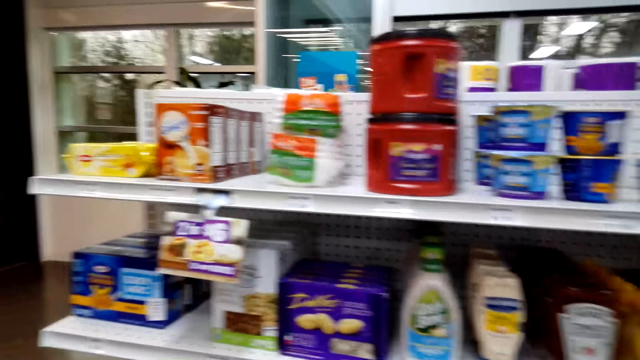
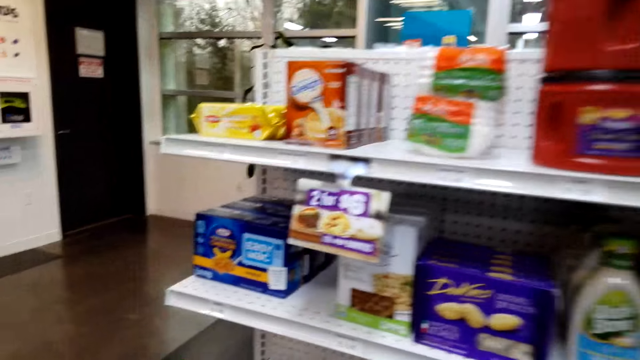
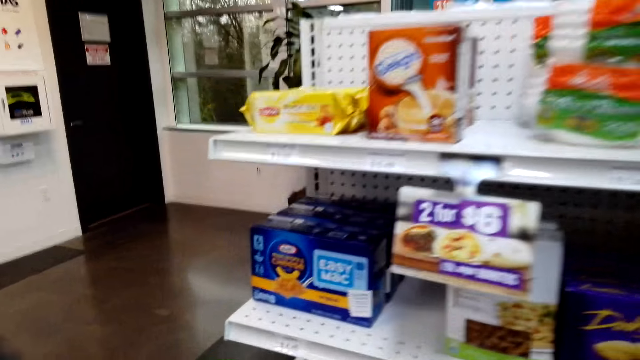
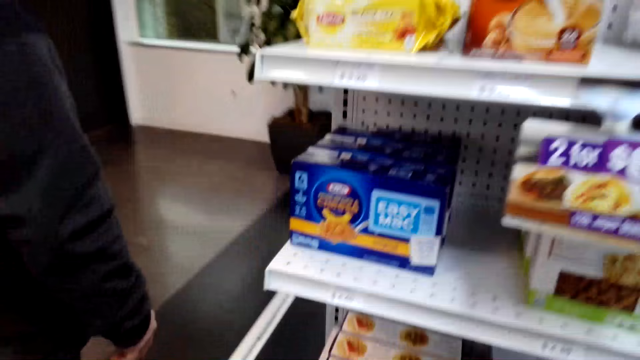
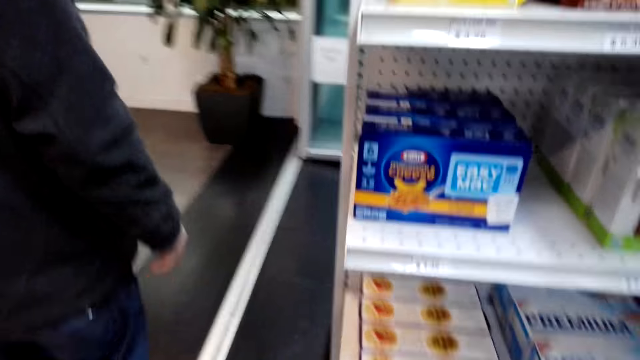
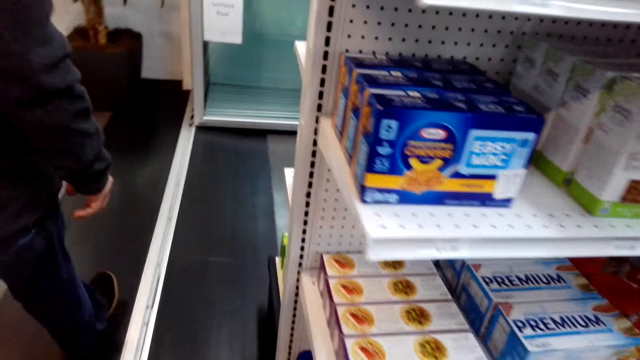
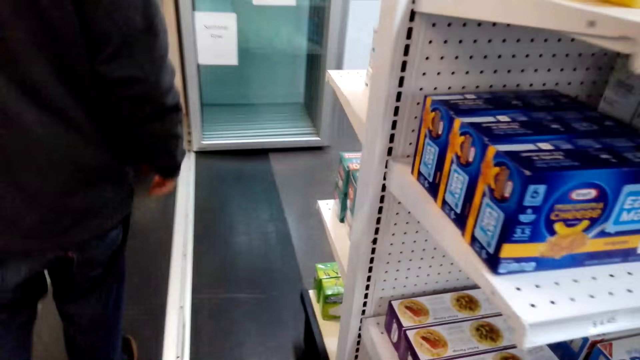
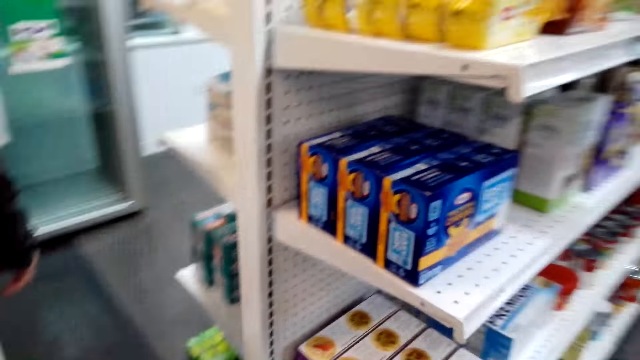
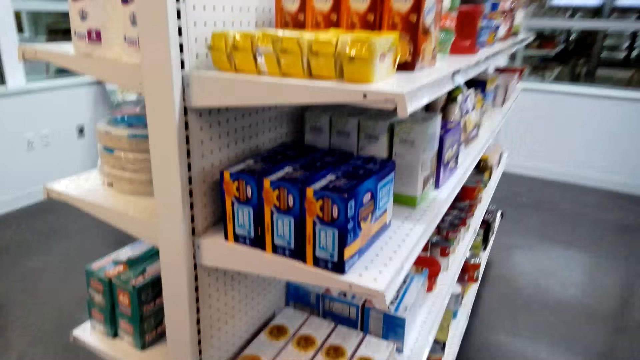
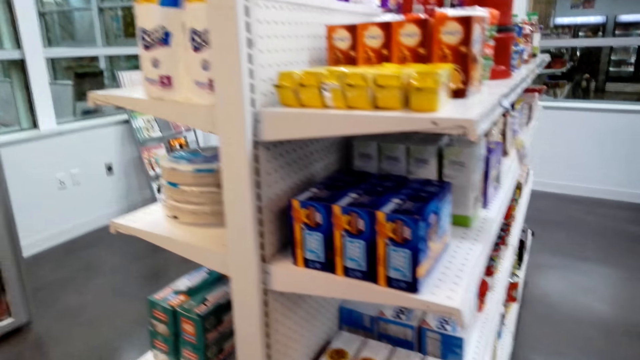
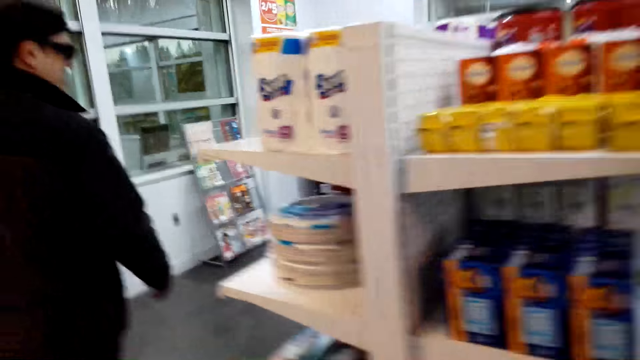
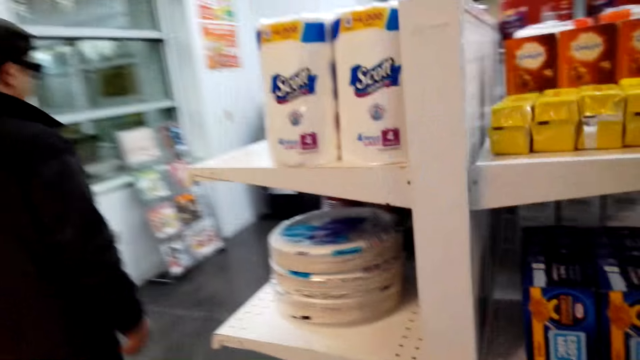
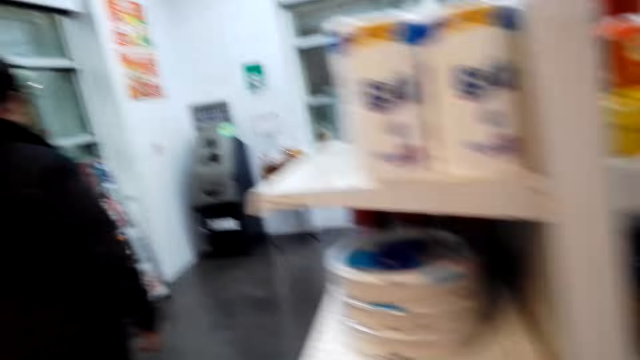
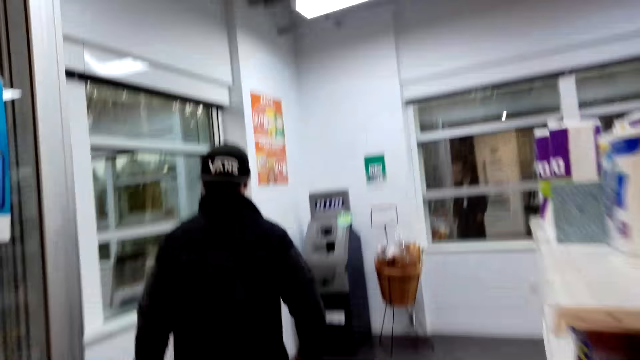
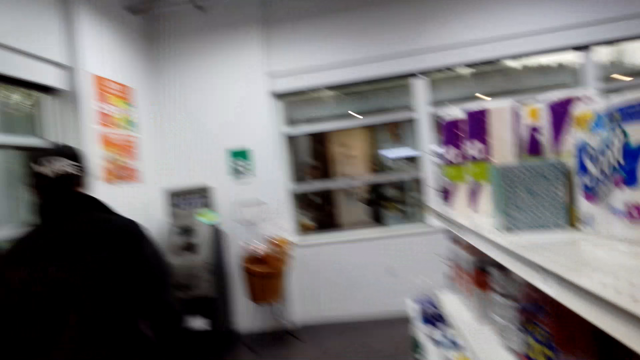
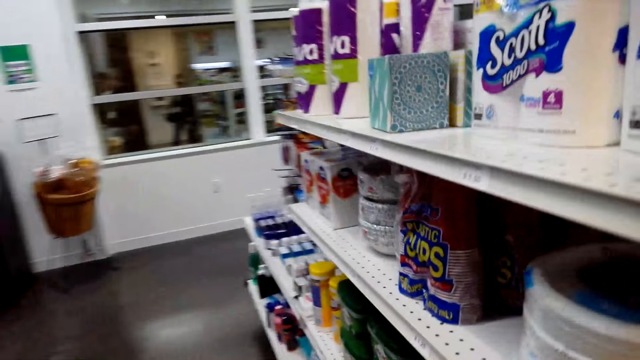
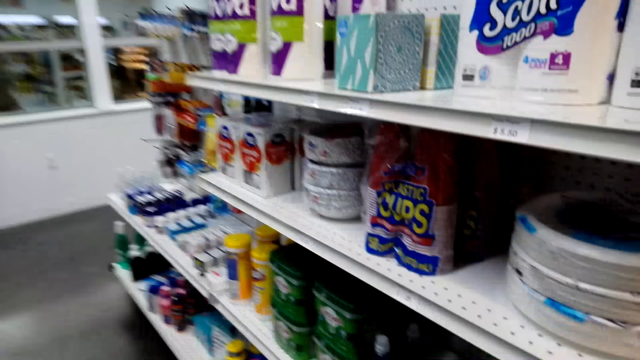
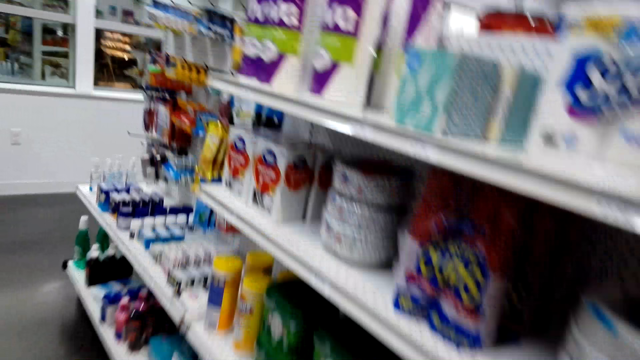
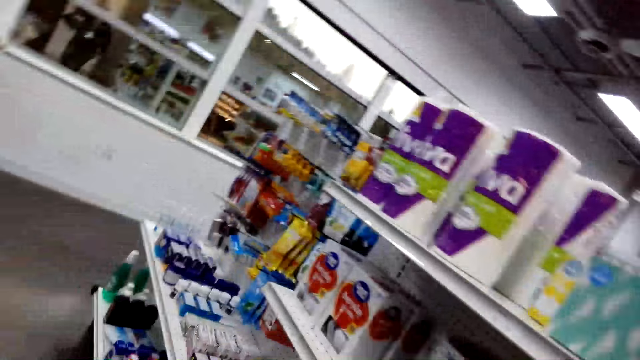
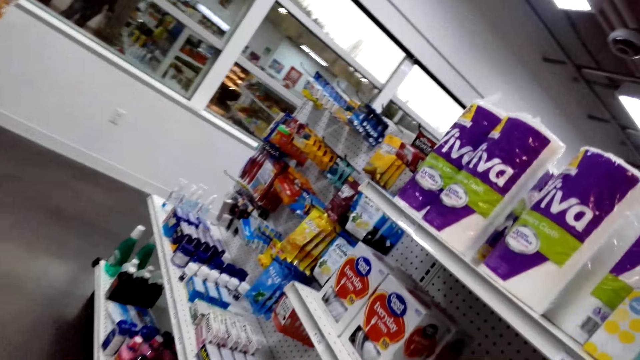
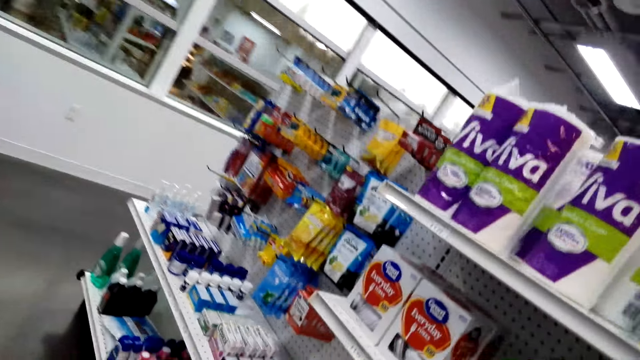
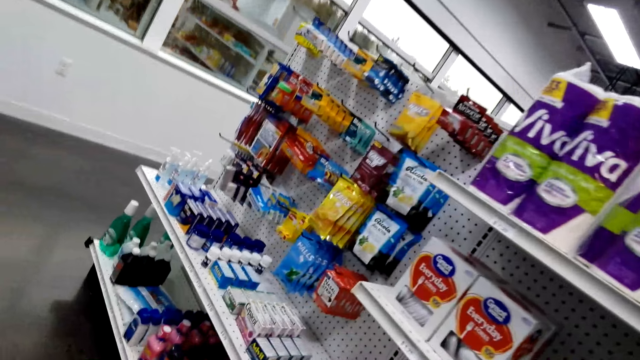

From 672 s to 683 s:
The camera wearer walks around the supermarket. A man walks around the supermarket. The man walks towards the ATM machine.

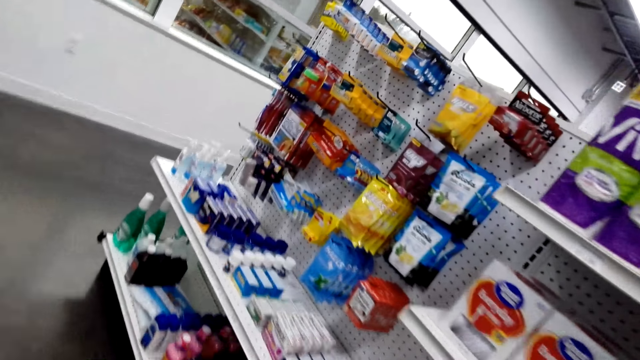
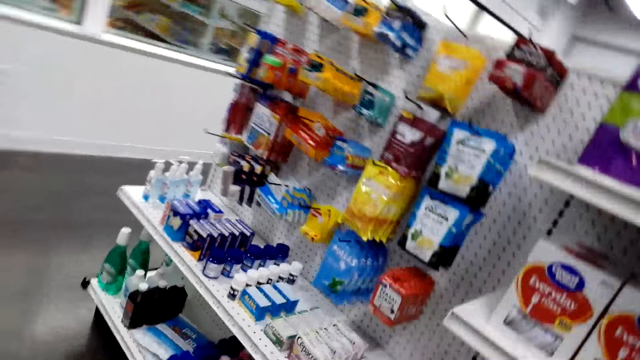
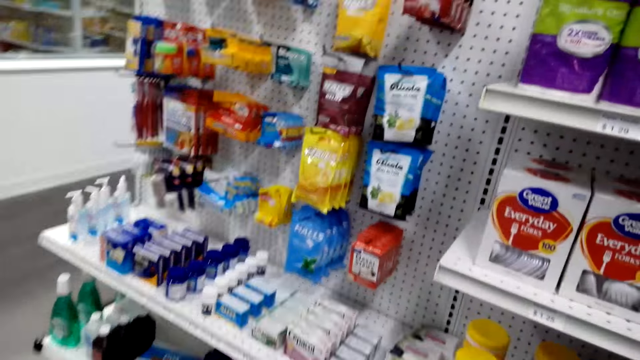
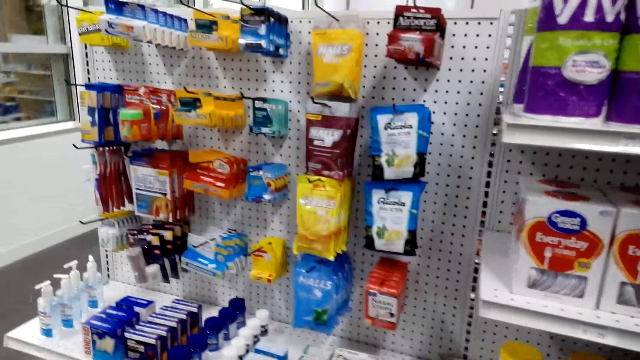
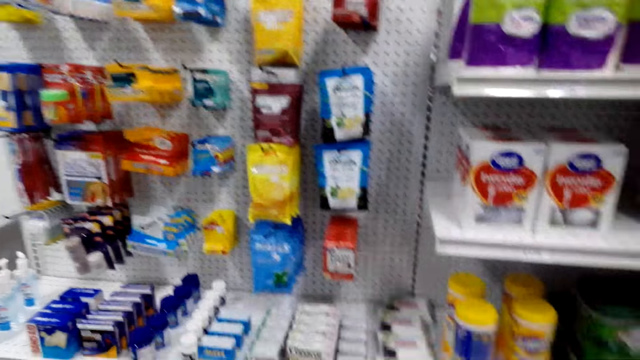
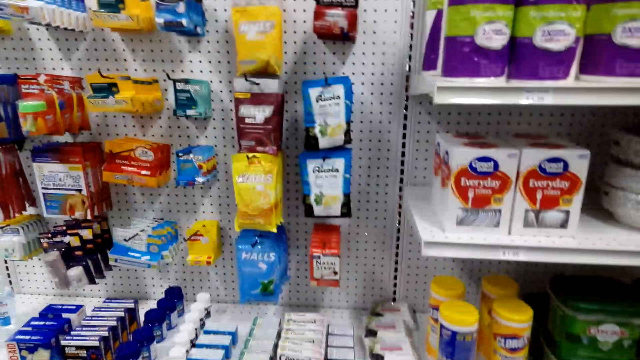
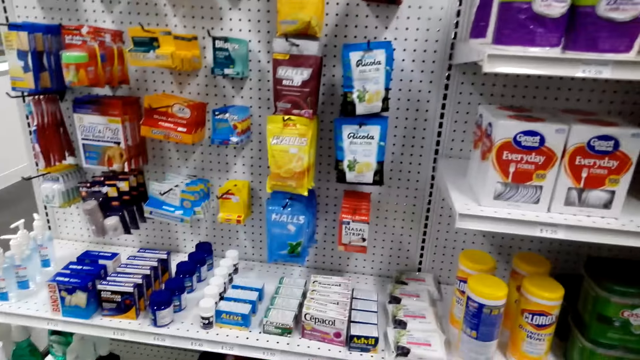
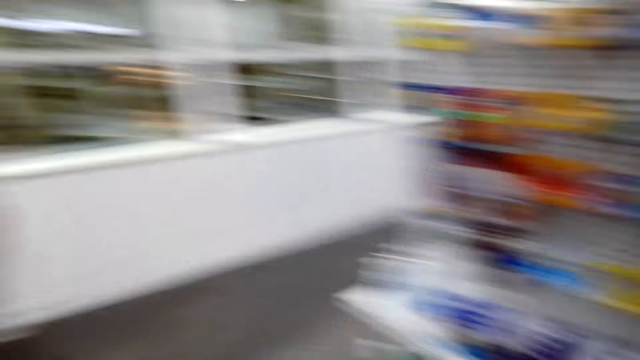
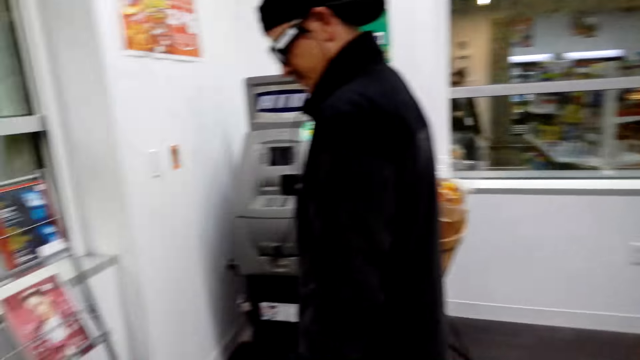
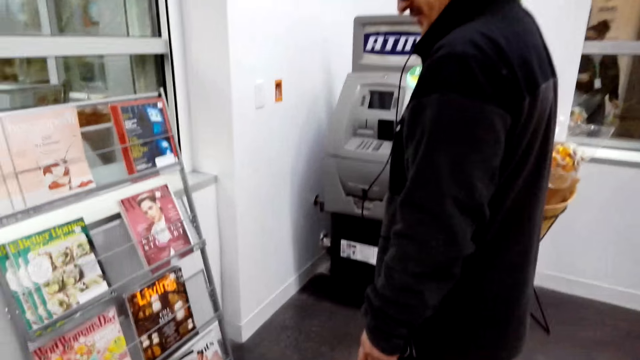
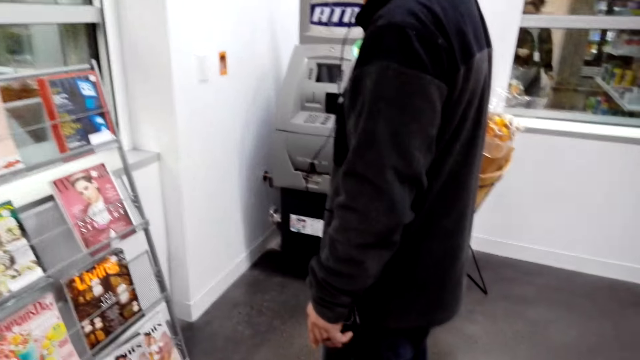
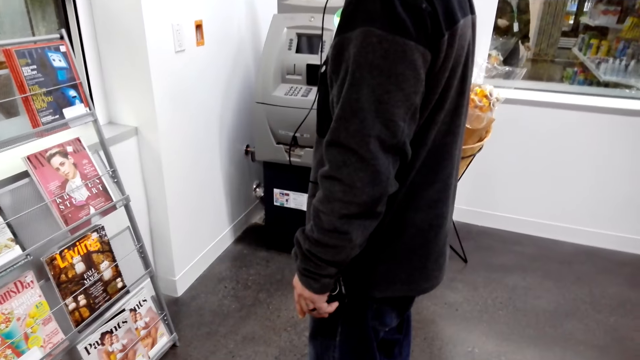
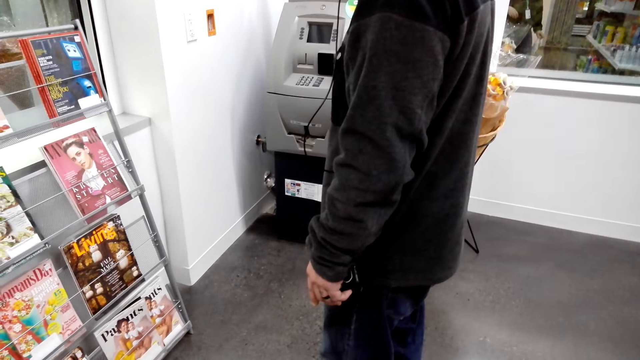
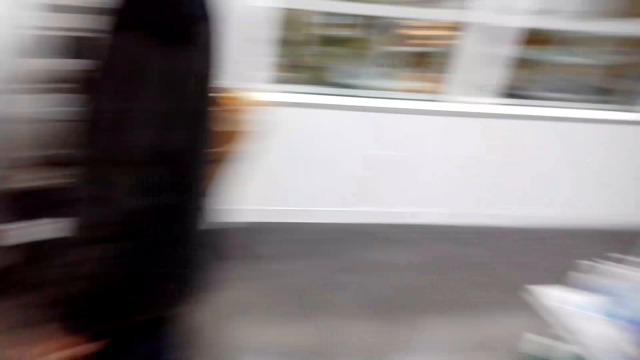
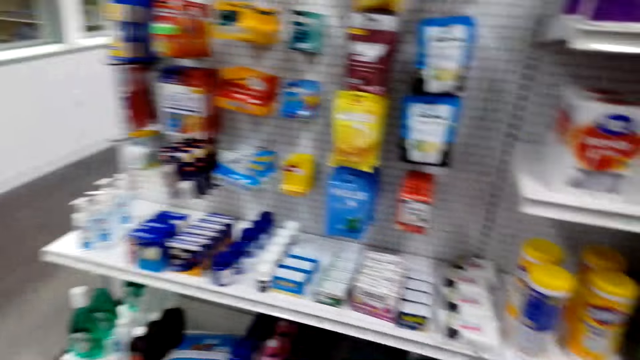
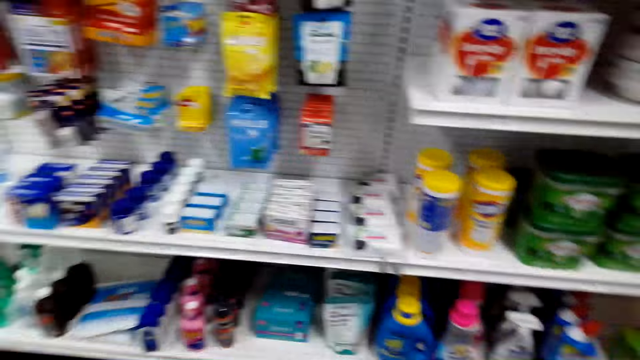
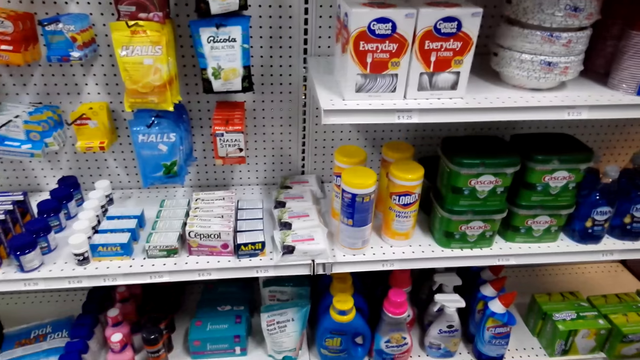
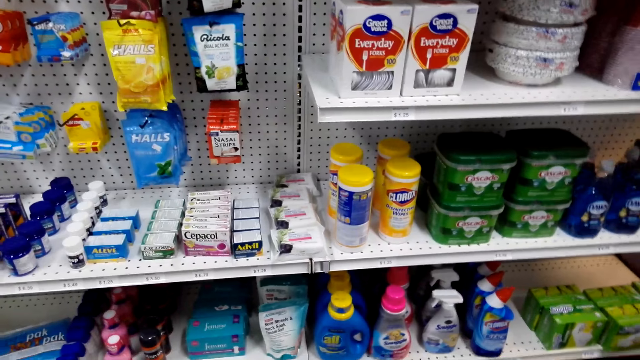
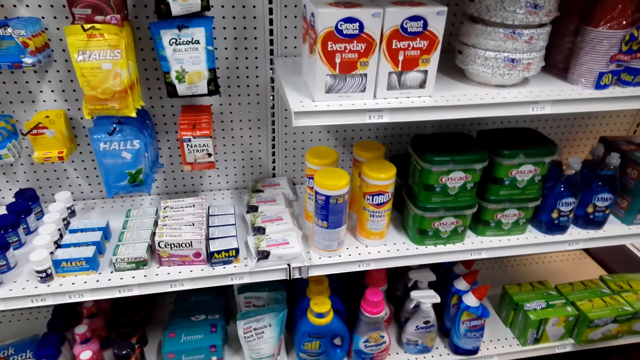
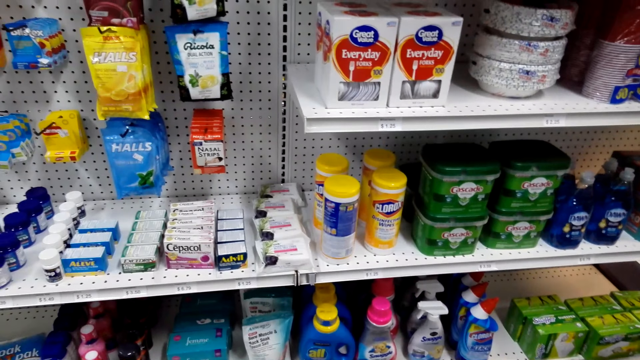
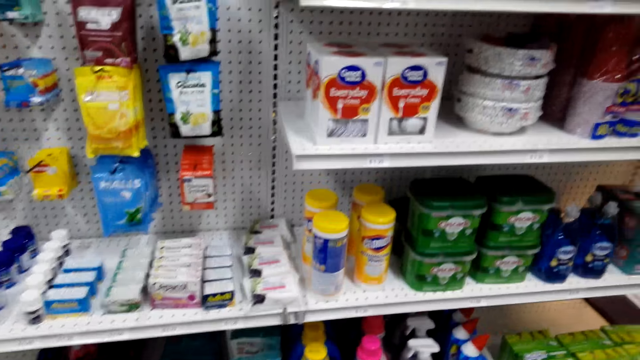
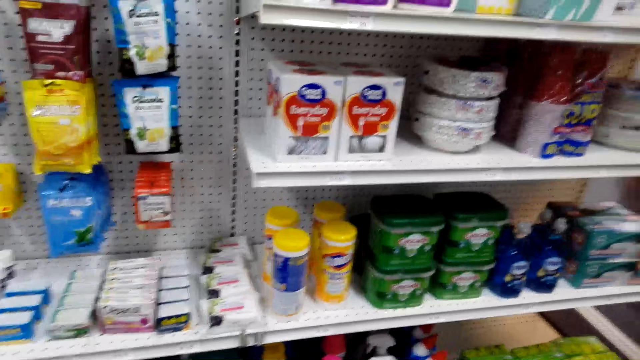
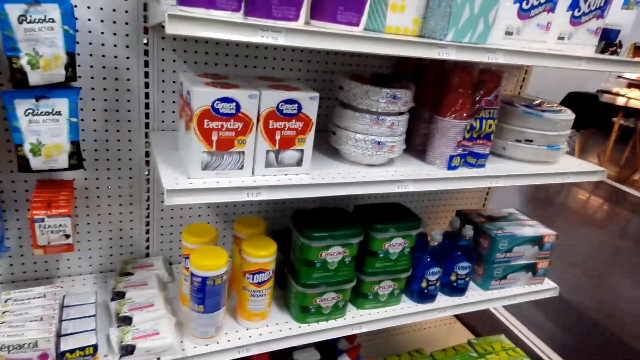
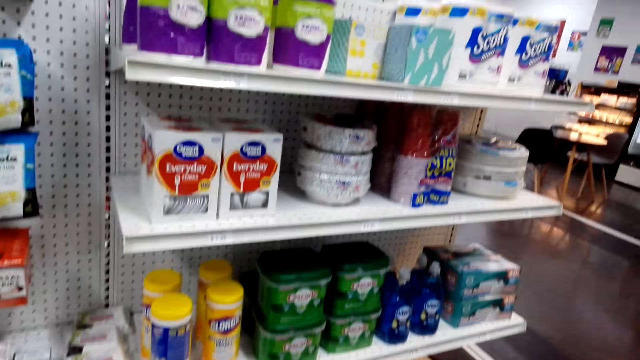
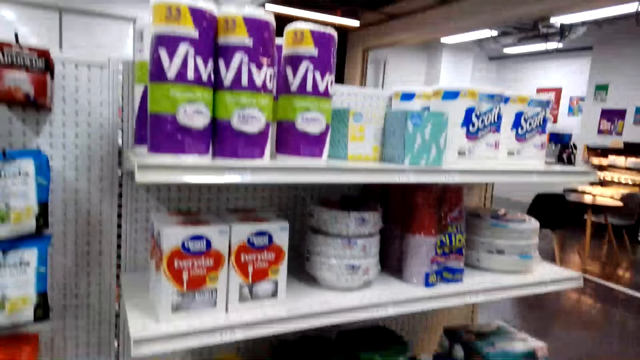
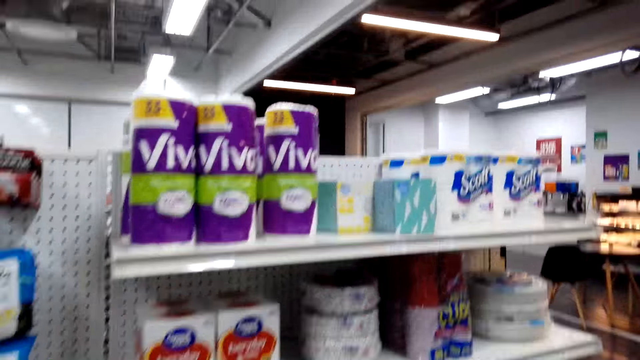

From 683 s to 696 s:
The camera wearer looks at the items and looks around. A man looks at the magazines. The camera wearer looks at the shelf.
